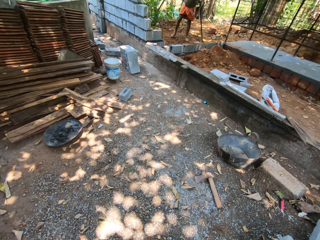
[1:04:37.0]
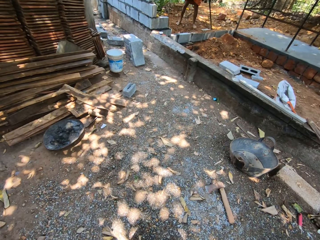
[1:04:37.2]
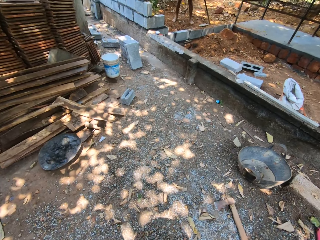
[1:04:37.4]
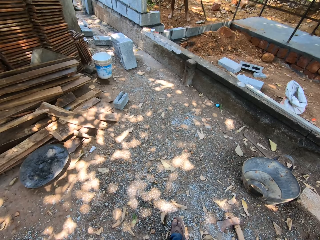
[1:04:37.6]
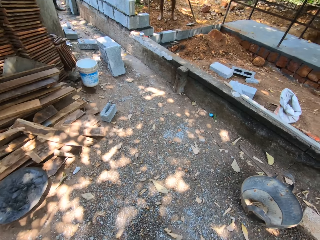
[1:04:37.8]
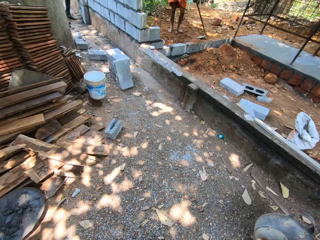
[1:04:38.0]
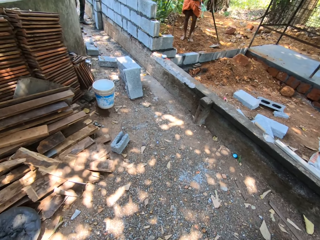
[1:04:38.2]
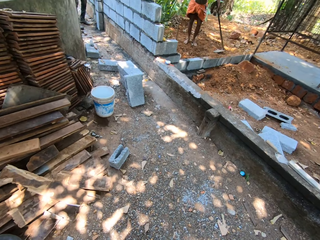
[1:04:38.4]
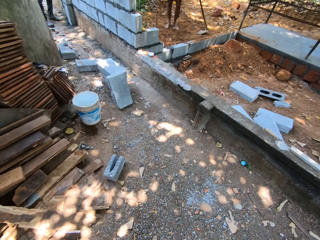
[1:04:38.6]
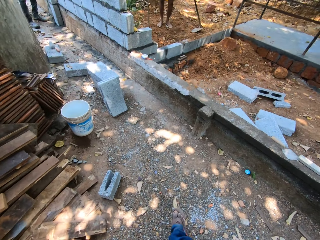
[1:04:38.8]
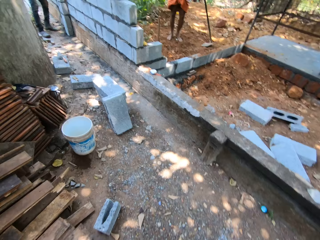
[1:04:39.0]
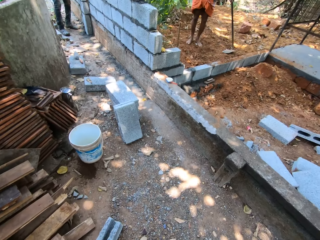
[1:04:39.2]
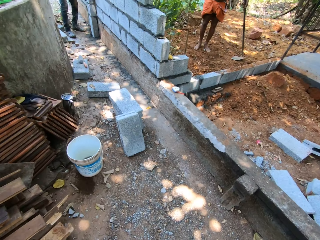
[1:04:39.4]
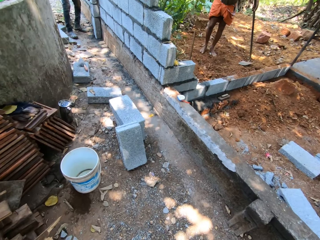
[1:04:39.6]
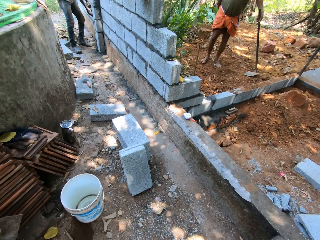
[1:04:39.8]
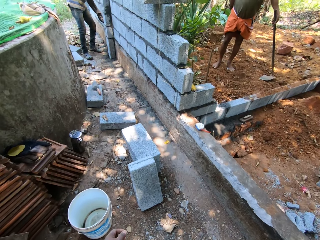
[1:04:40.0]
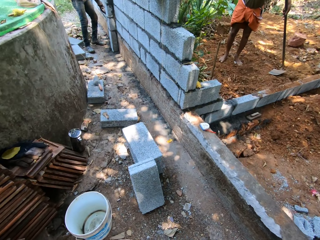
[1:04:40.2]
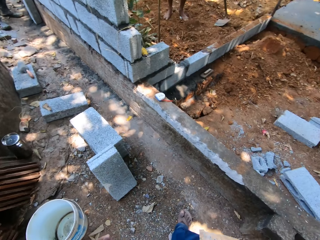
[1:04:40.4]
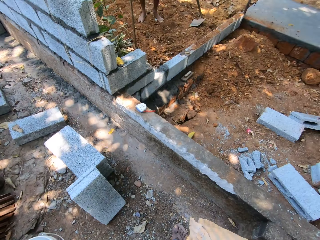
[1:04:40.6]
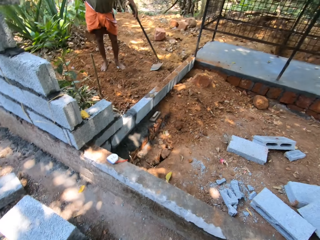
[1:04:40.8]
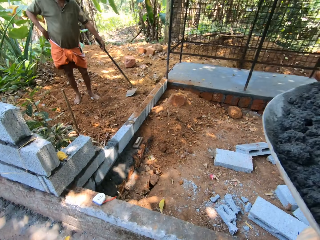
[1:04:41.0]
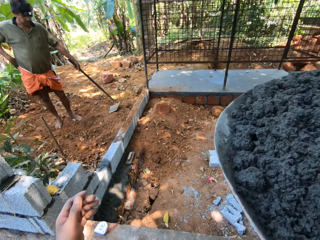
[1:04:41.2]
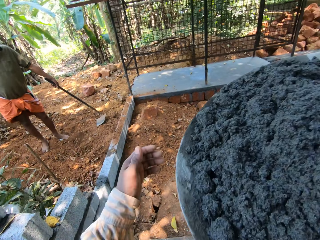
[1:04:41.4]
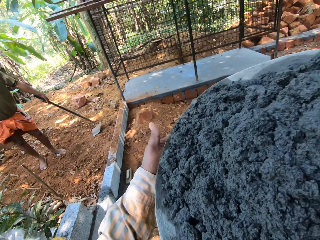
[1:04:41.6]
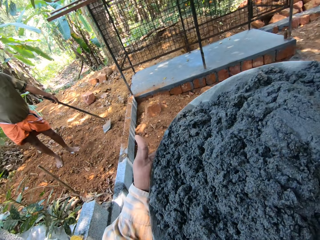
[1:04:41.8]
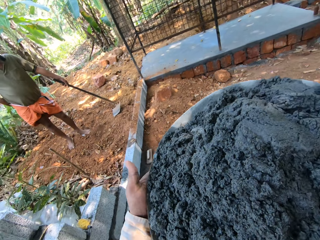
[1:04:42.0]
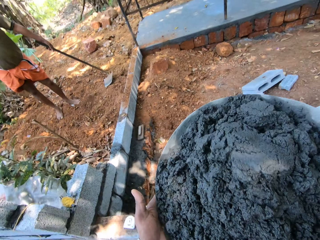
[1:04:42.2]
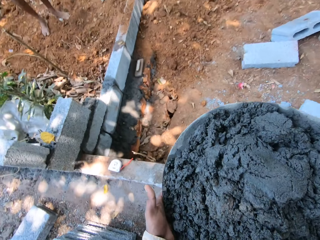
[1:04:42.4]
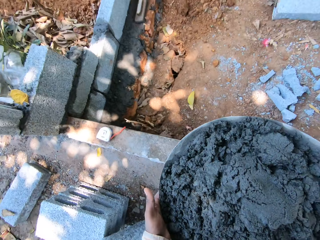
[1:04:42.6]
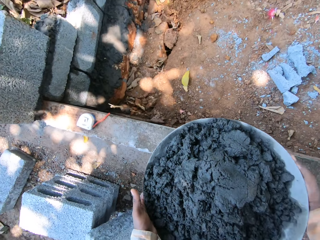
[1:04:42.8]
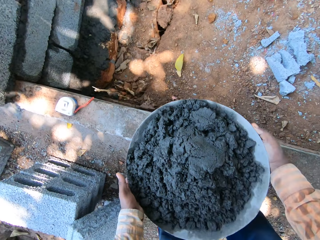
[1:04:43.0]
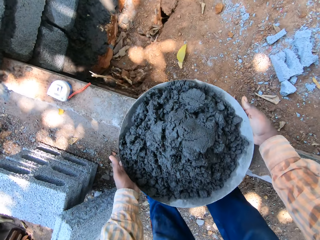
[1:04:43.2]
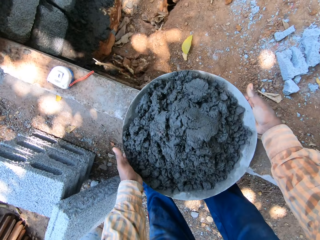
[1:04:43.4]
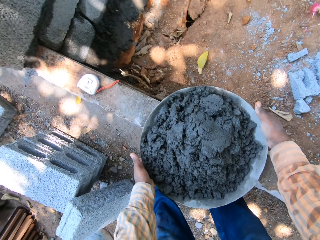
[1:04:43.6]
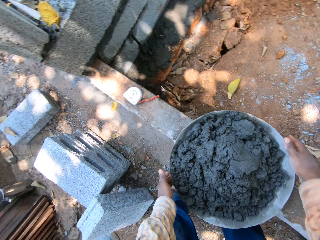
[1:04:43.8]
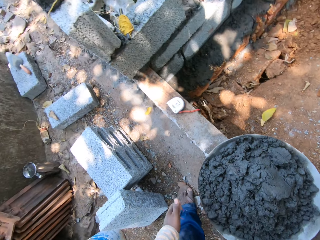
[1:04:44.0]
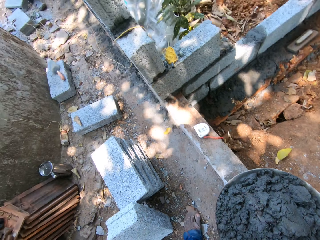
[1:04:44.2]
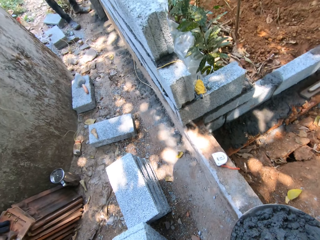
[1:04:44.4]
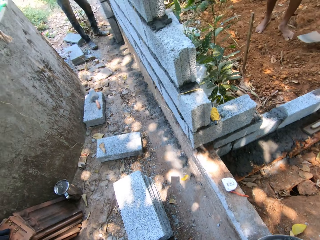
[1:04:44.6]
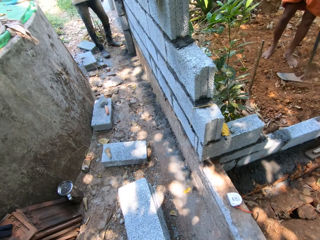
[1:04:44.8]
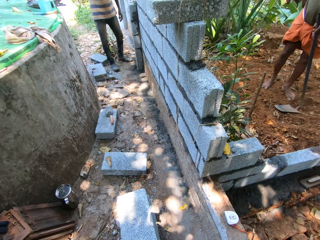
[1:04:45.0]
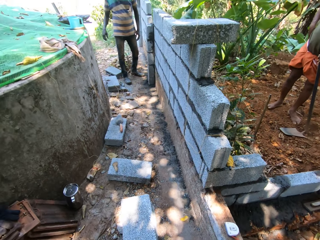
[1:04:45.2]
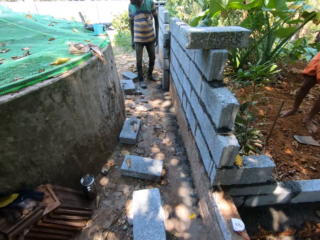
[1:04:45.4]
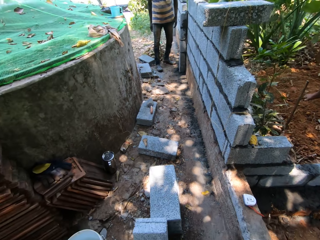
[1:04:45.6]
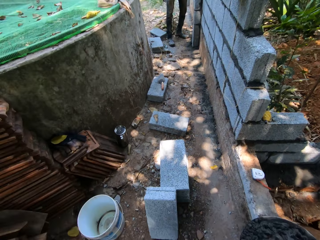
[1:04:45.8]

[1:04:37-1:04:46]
The camera wearer holds the head pan with his hands. He drops the head pan on the fence with his hands.

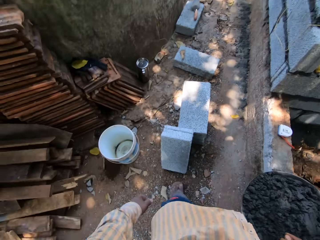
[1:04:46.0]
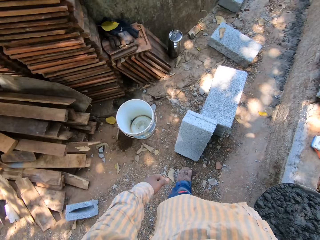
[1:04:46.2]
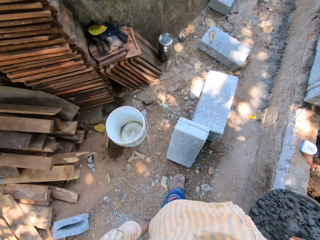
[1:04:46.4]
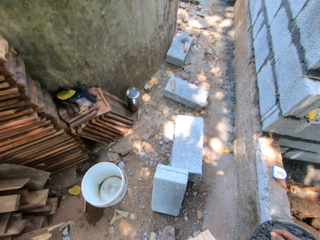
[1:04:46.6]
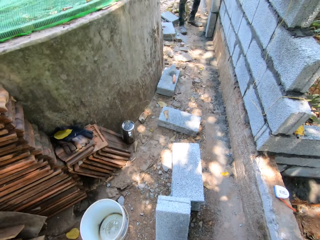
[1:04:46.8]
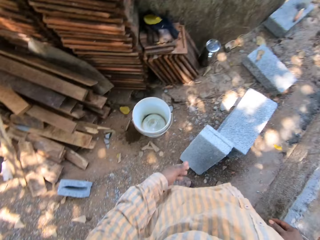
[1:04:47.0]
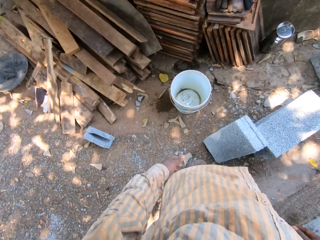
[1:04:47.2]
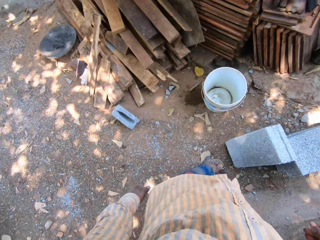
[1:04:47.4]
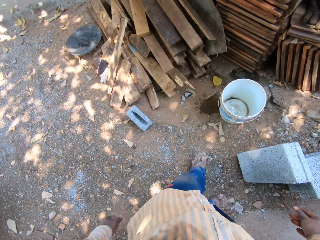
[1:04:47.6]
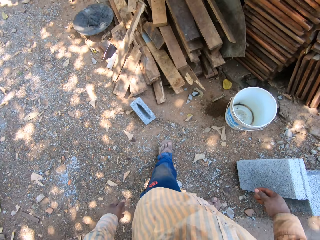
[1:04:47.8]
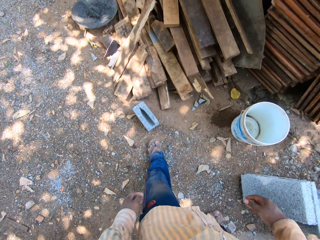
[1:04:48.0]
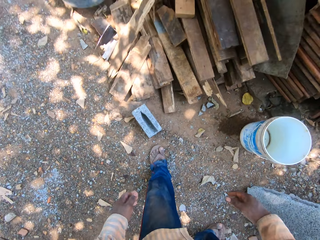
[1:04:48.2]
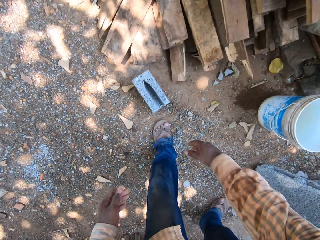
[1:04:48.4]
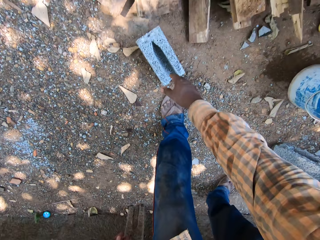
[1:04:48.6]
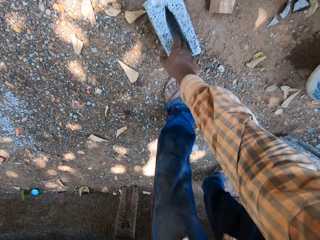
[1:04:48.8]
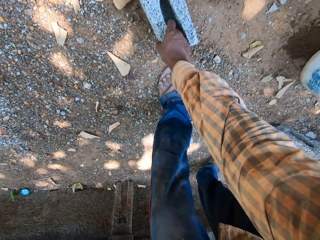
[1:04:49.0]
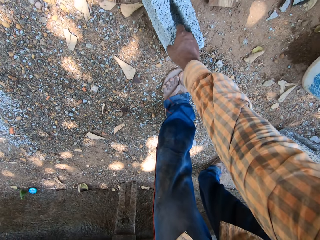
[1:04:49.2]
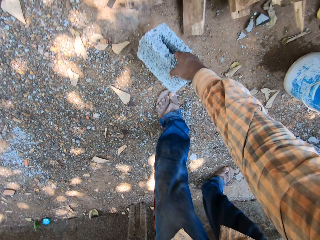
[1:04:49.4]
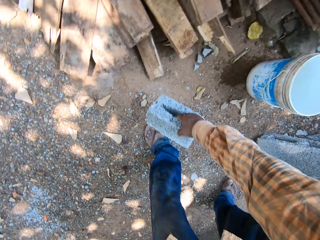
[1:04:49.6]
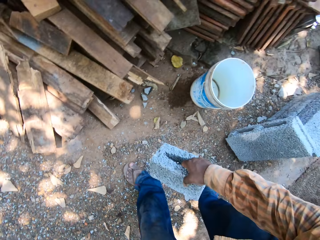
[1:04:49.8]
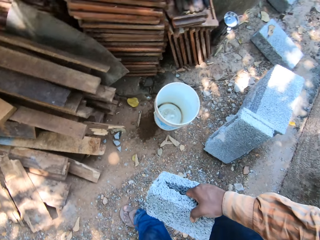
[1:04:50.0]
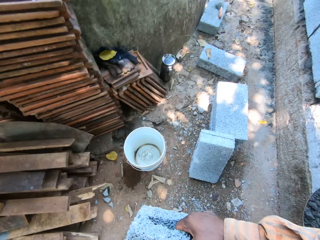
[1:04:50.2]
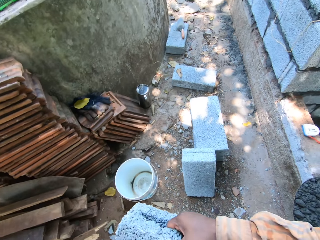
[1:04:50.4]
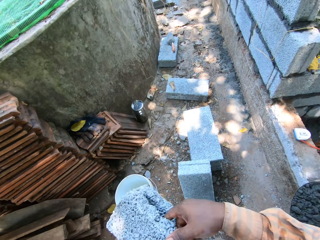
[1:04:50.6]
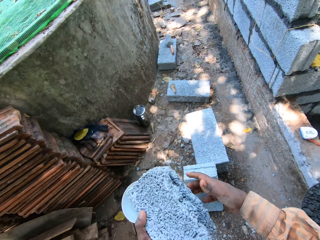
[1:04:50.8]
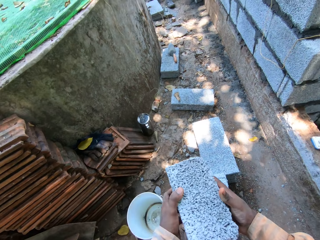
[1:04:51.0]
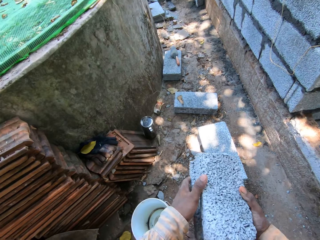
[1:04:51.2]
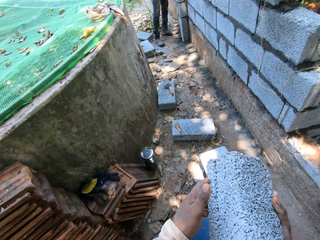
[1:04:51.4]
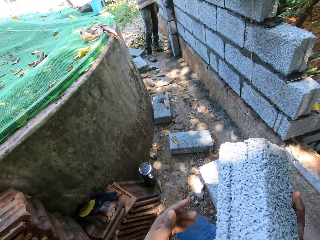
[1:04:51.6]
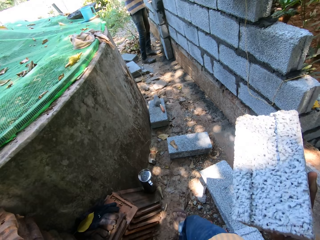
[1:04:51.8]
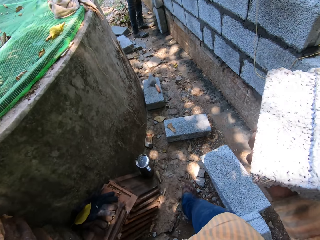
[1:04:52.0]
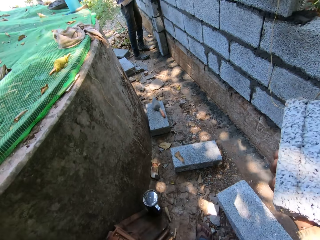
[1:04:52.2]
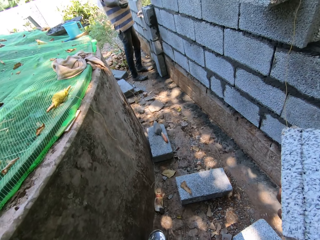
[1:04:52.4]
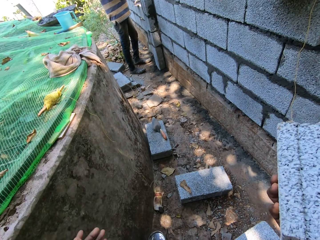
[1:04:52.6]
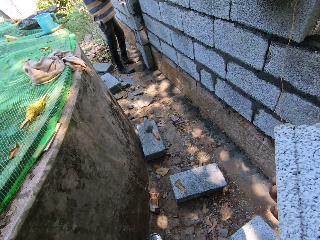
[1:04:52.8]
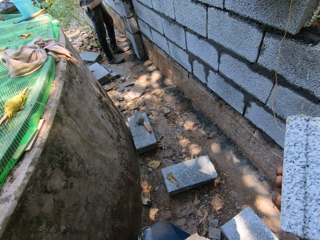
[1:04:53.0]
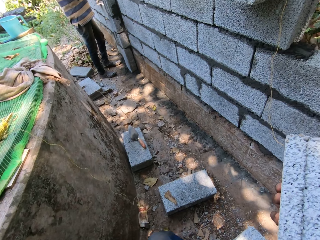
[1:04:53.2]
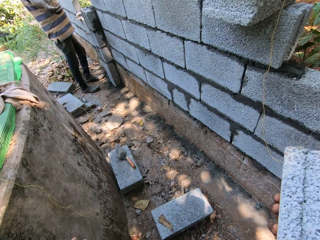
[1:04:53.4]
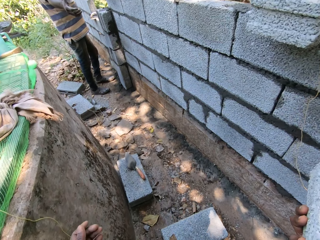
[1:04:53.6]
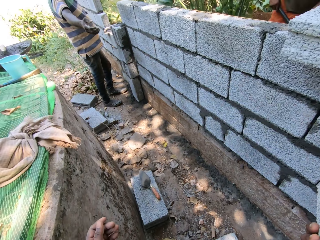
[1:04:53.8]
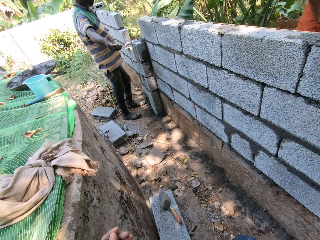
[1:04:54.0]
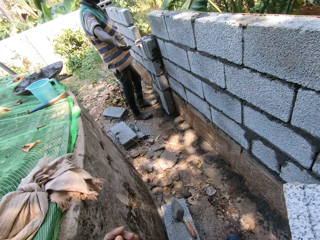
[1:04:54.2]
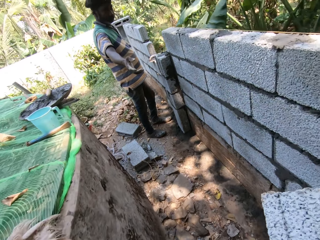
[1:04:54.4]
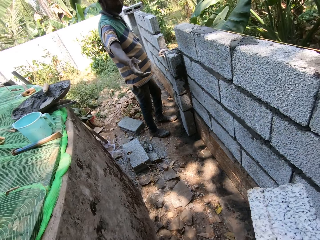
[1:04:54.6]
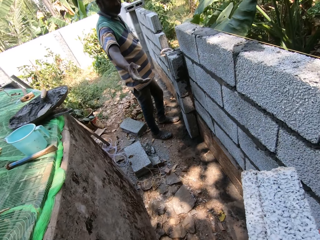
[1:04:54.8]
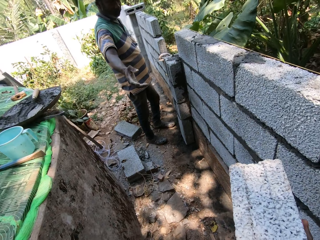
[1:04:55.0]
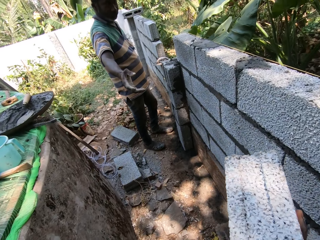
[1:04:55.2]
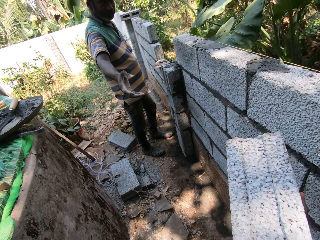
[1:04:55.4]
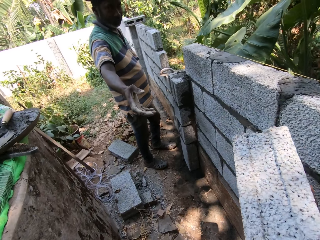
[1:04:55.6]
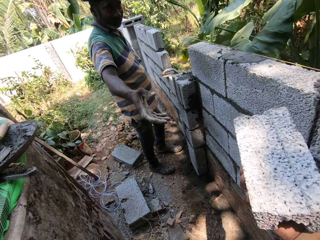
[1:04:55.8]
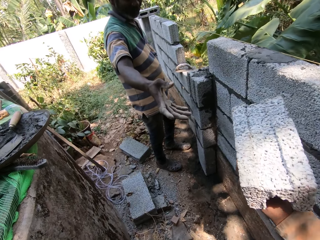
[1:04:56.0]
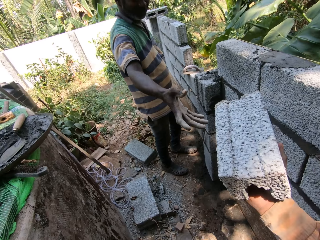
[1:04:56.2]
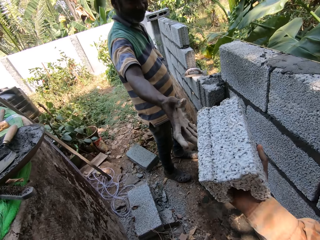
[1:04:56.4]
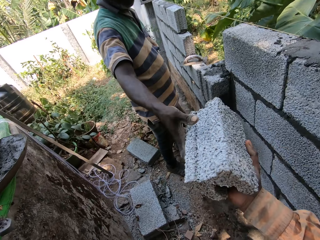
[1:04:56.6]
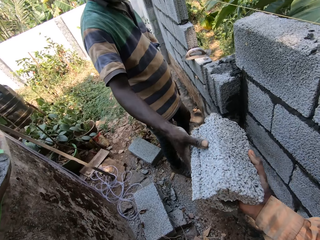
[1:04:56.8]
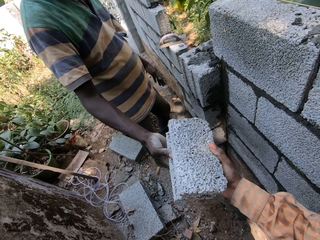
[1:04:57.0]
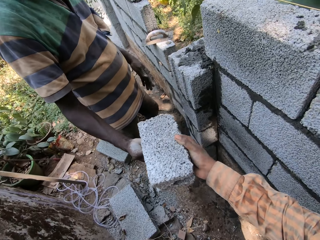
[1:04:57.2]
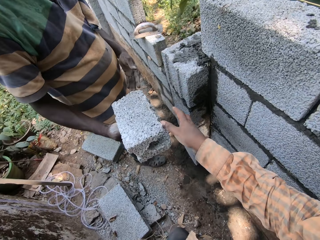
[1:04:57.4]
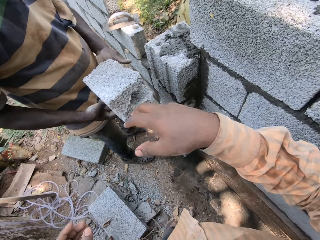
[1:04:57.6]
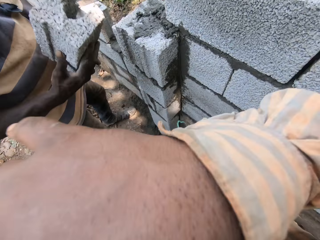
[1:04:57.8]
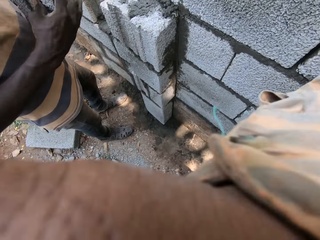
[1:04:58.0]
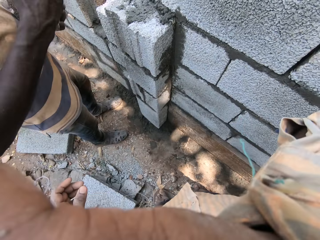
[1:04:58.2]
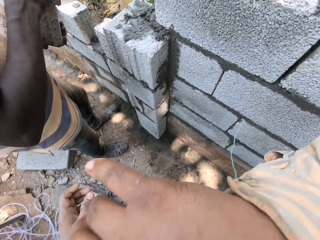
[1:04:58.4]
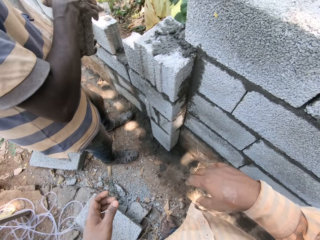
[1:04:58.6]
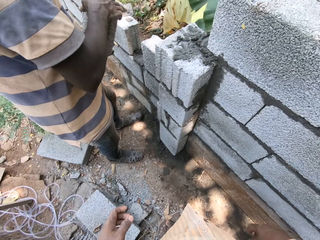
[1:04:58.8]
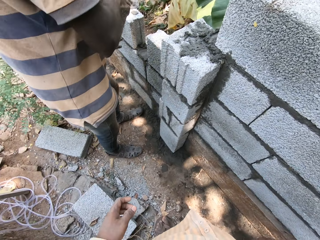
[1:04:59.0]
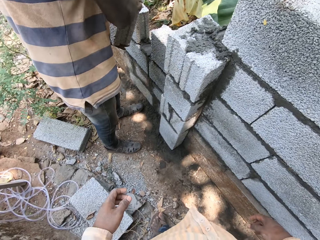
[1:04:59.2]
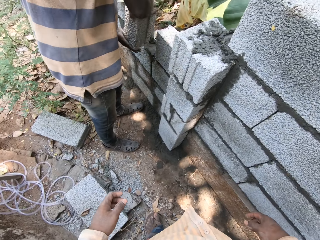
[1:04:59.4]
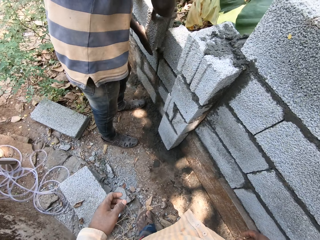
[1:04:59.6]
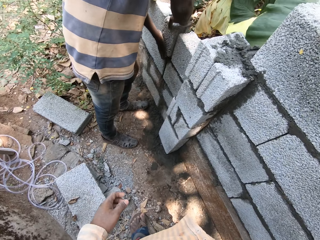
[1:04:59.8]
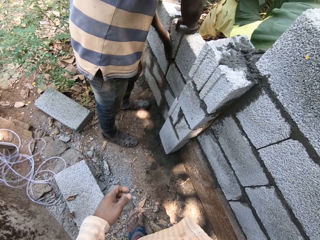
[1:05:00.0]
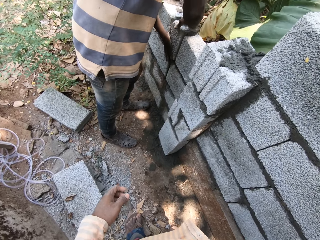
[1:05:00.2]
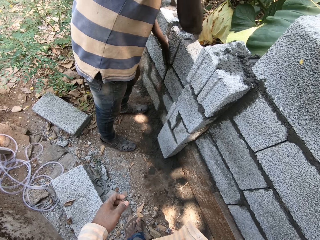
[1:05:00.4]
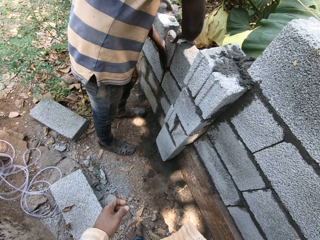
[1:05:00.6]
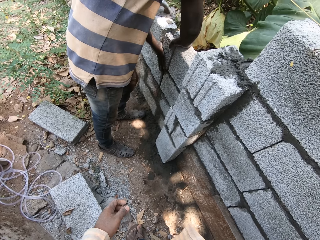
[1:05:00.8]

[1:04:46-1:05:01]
The camera wearer looks around. He picks up a brick or concrete block from the ground with his right hand. He passes the brick from his right hand to his left hand, passes the brick from his left hand to his right hand. A man stretches his right hand. The camera wearer interacts with the man. He moves around. The man takes the brick from the camera wearer's right hand with his right hand. The camera wearer hands the concrete block to the man. The man holds the brick with his hands. The camera wearer wipes his face using his right hand. The man places the brick on the fence with his hands.
